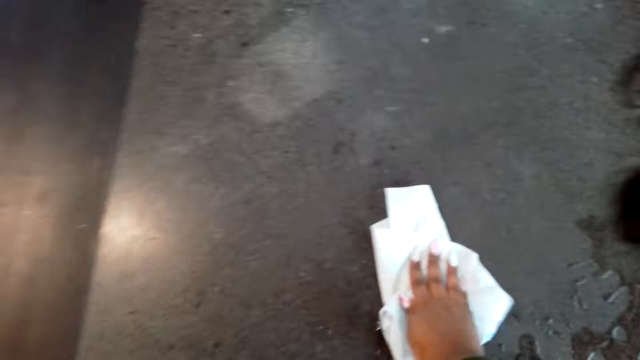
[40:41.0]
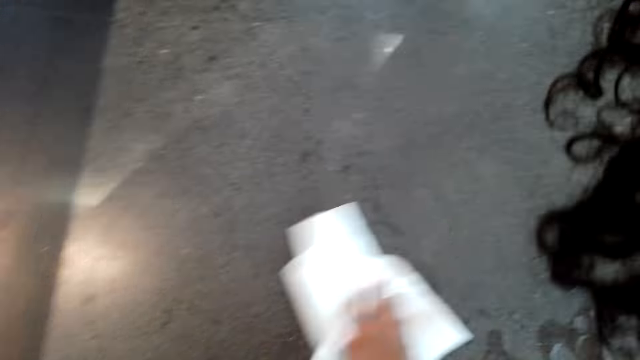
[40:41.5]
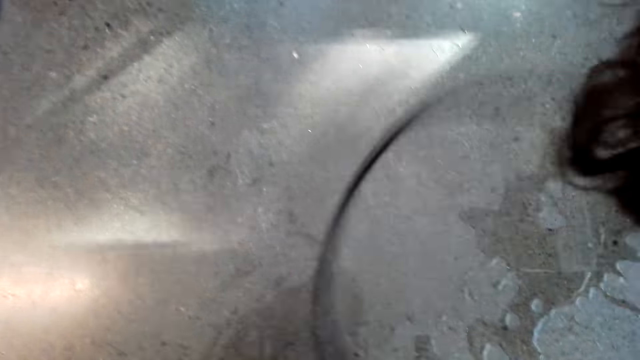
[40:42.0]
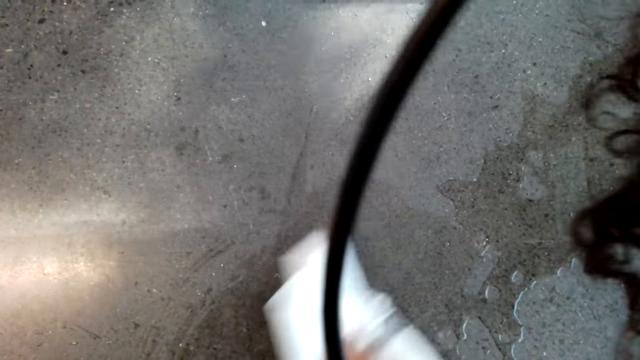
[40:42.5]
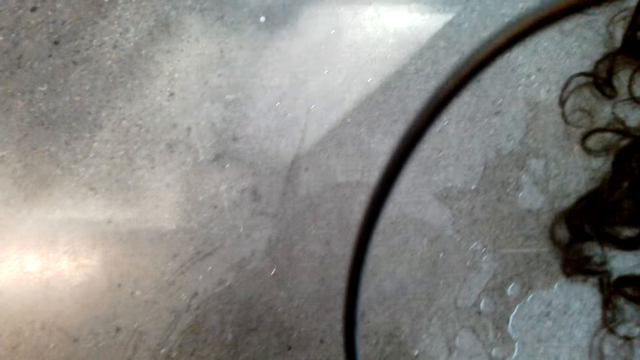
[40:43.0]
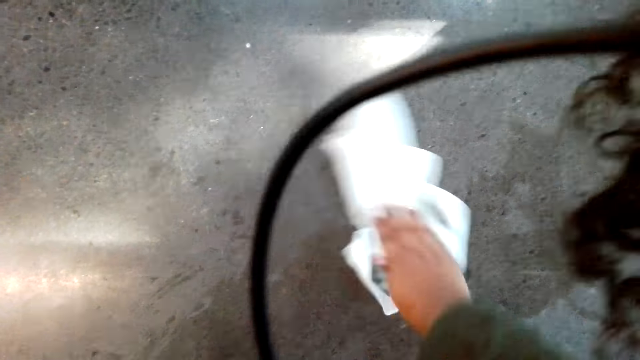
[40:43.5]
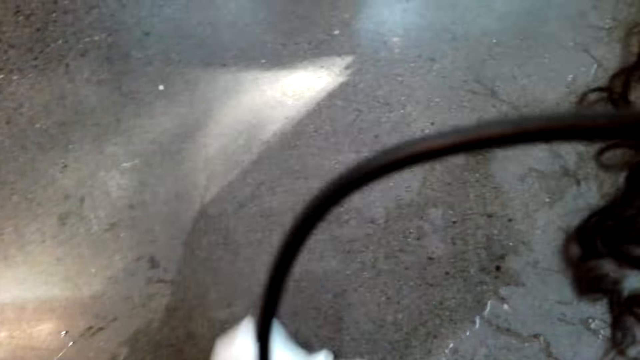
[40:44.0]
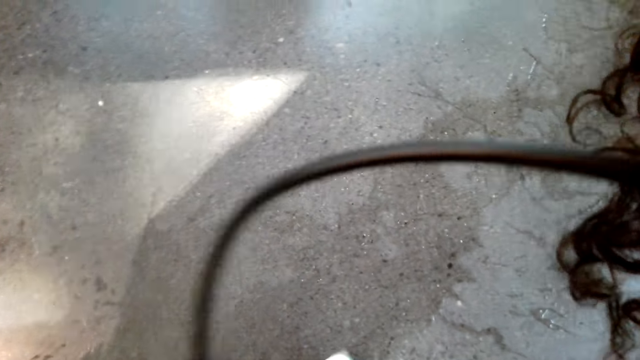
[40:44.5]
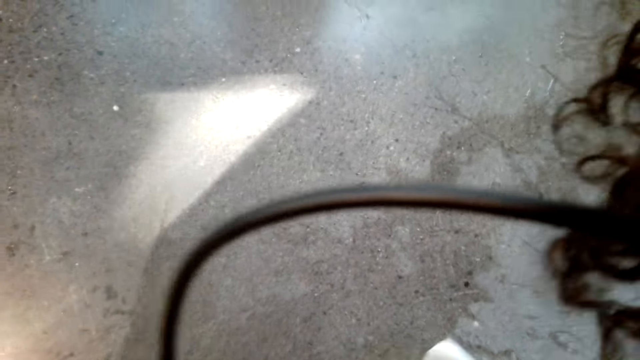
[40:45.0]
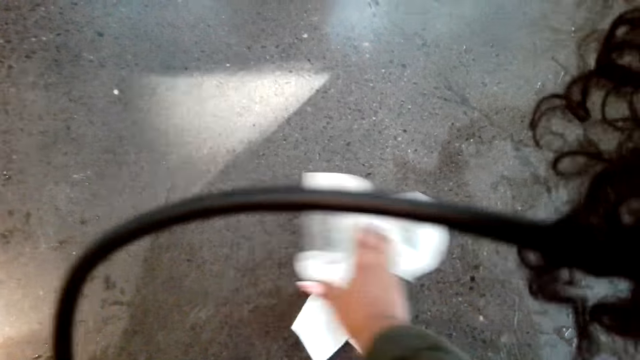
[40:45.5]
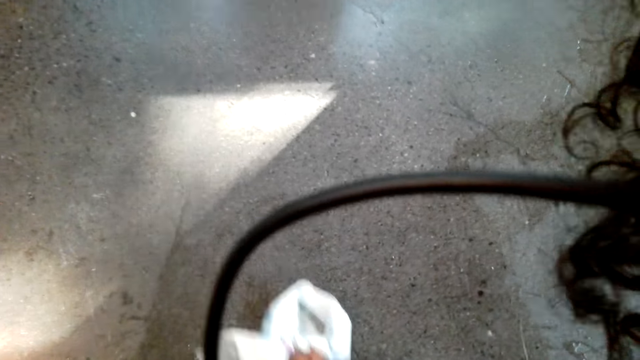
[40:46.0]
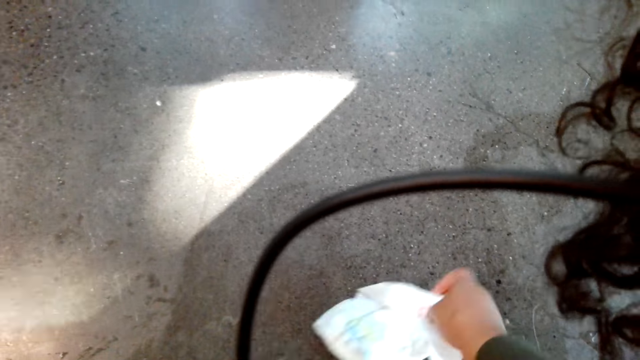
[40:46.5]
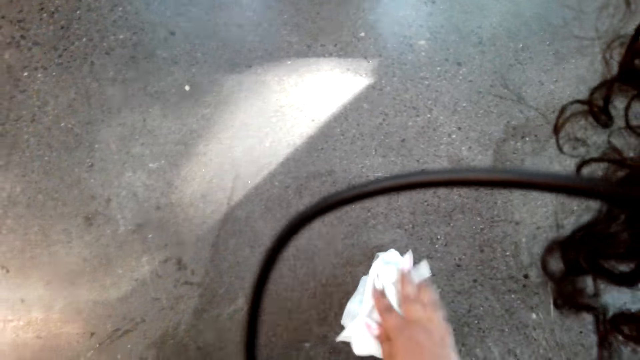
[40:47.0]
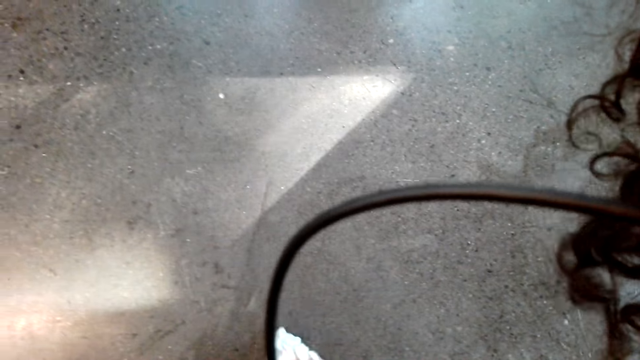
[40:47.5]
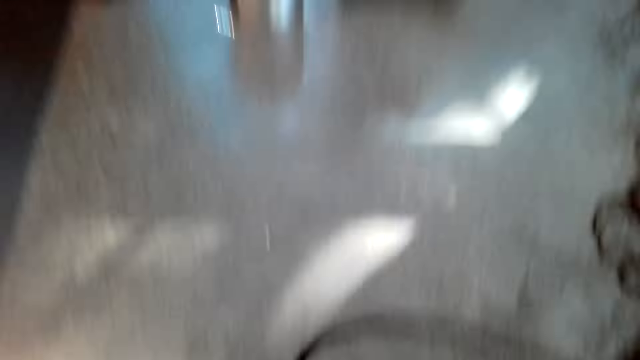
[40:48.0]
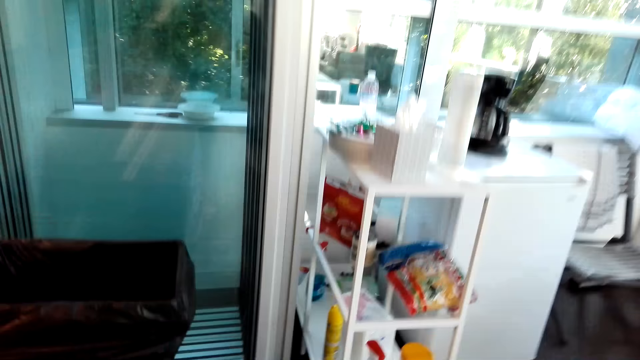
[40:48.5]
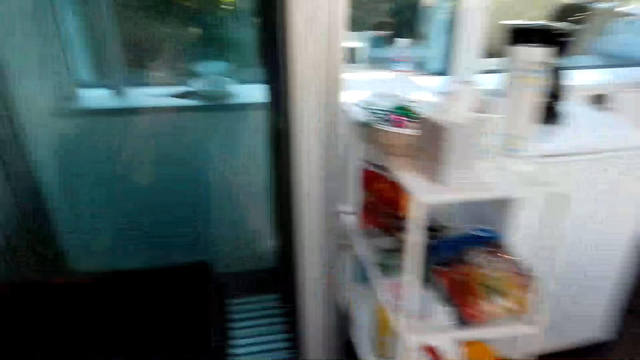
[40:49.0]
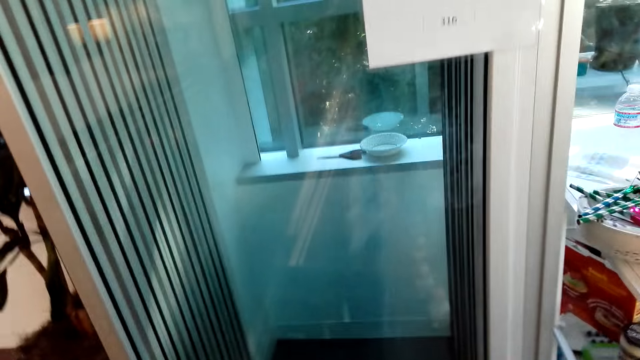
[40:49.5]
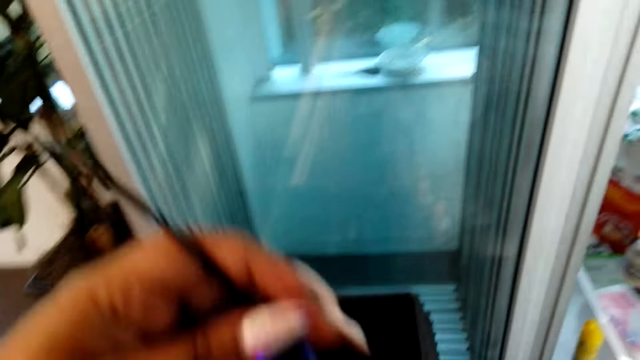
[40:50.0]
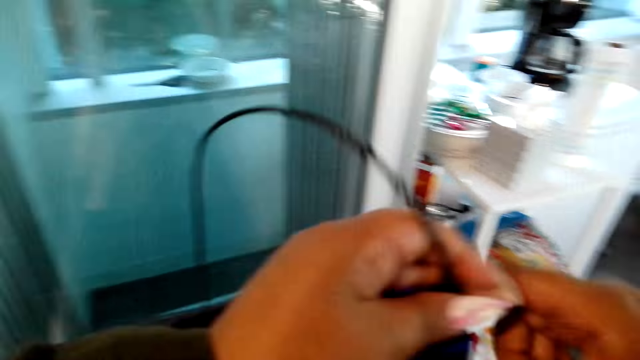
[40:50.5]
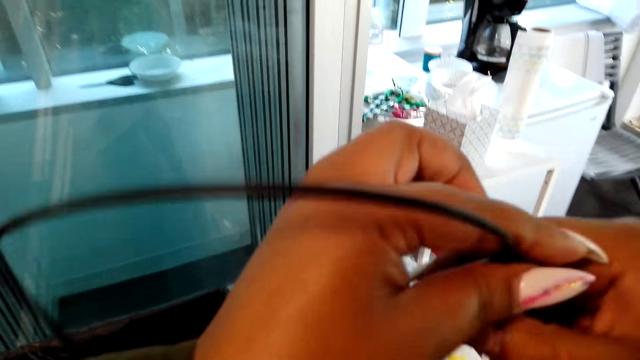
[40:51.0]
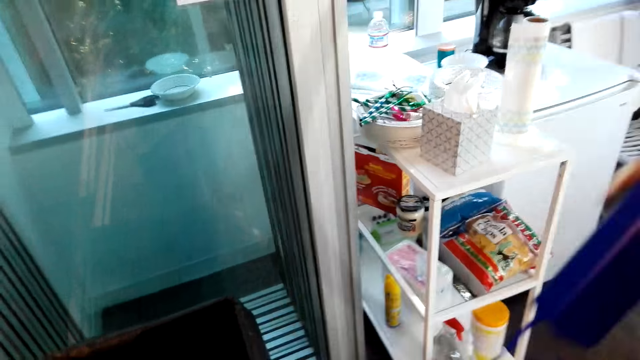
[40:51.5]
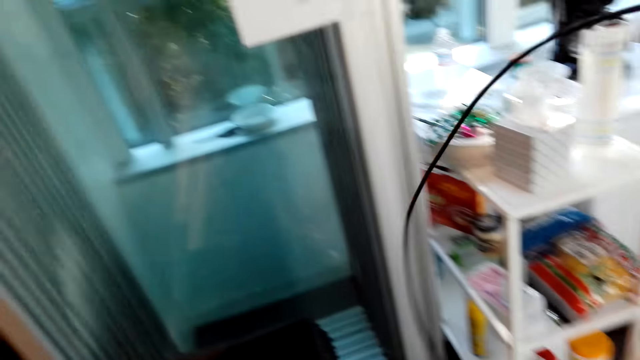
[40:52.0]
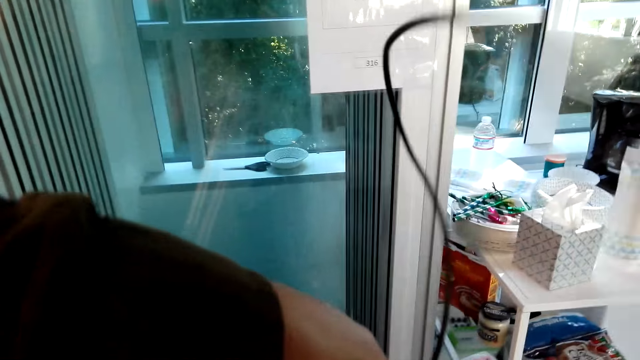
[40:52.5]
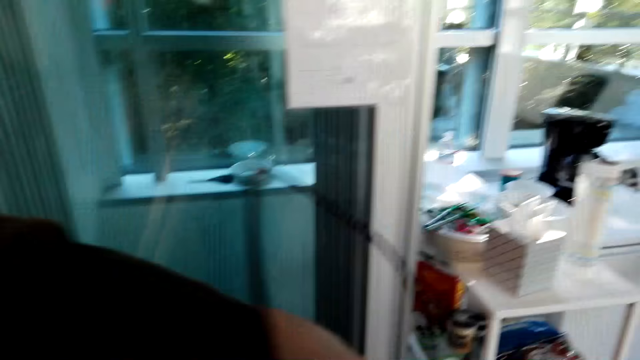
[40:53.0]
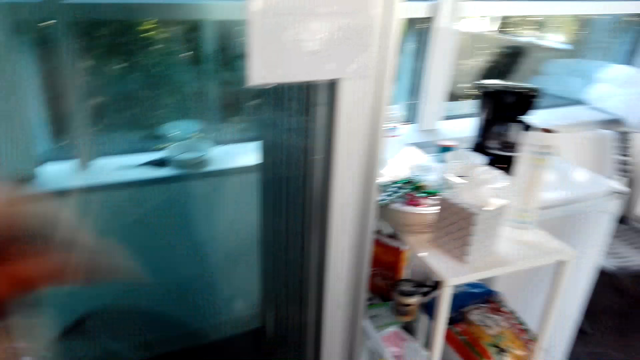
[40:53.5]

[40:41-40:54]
The camera wearer wipes the spillage. They walk in the room. They lift a hose pipe. They join cables.

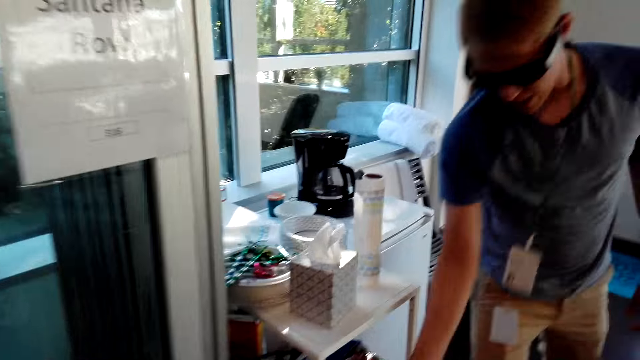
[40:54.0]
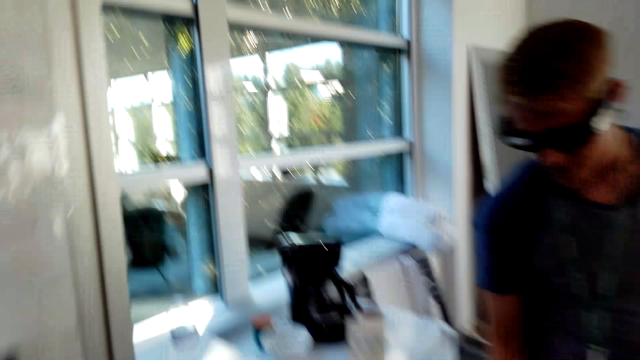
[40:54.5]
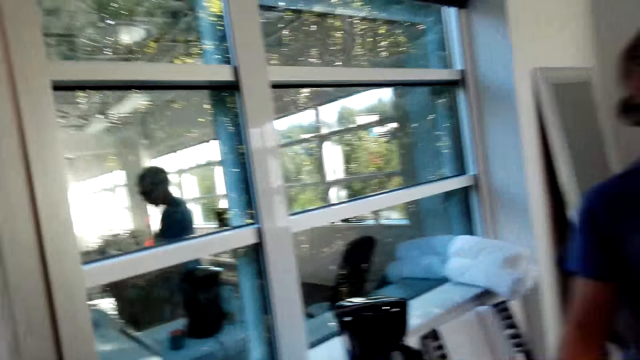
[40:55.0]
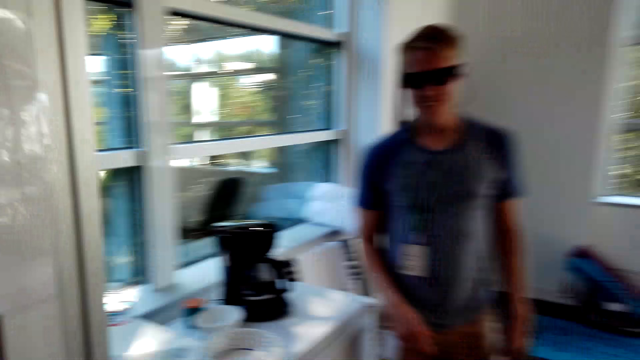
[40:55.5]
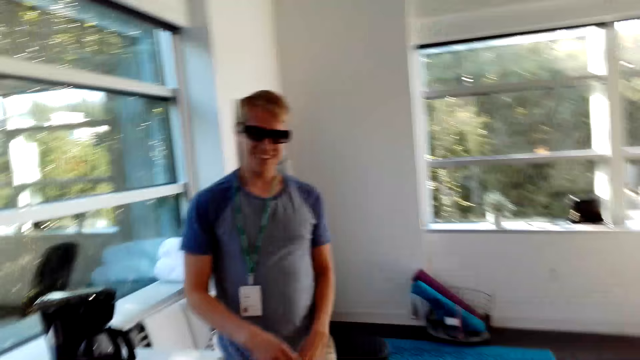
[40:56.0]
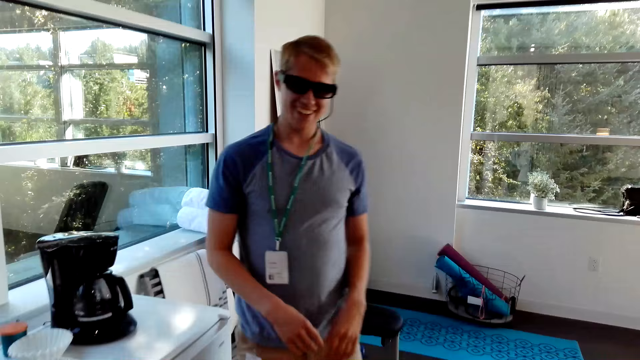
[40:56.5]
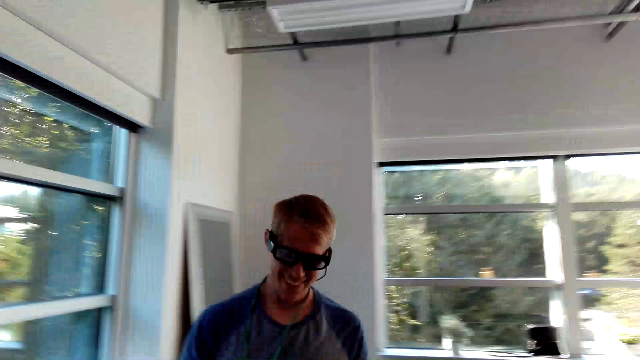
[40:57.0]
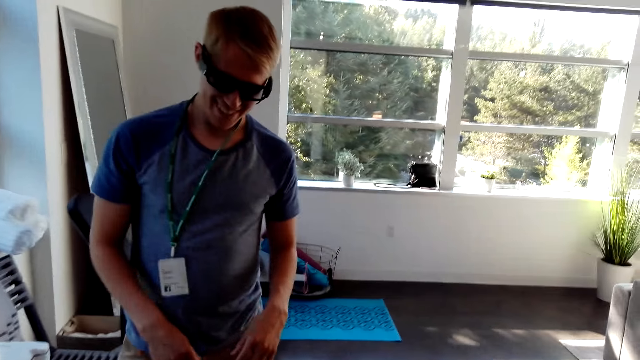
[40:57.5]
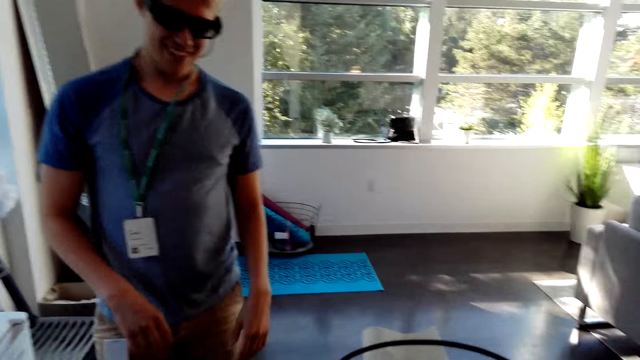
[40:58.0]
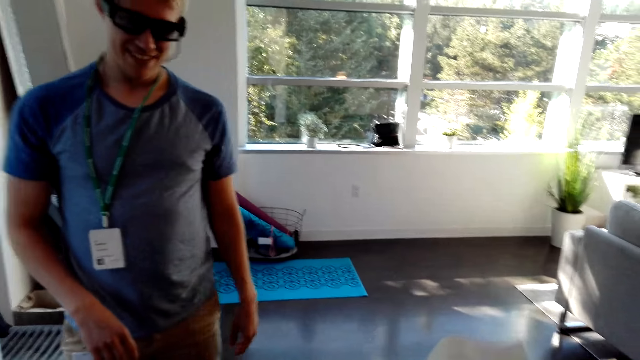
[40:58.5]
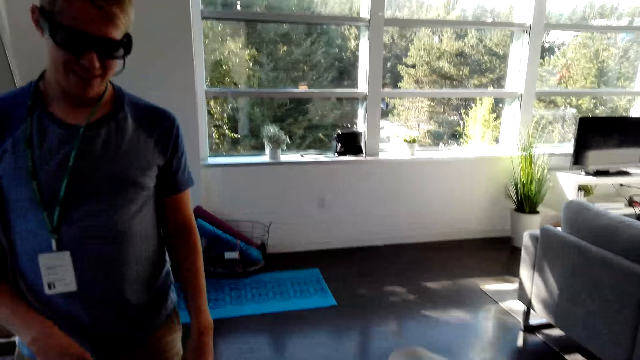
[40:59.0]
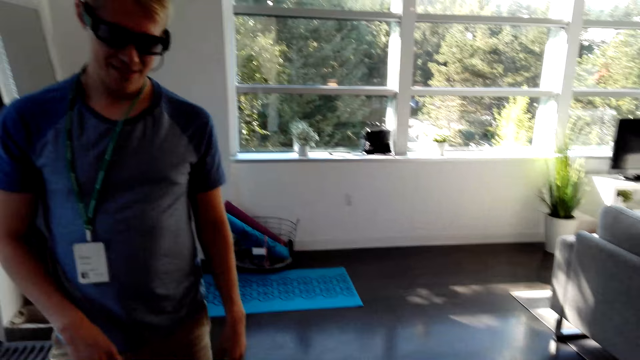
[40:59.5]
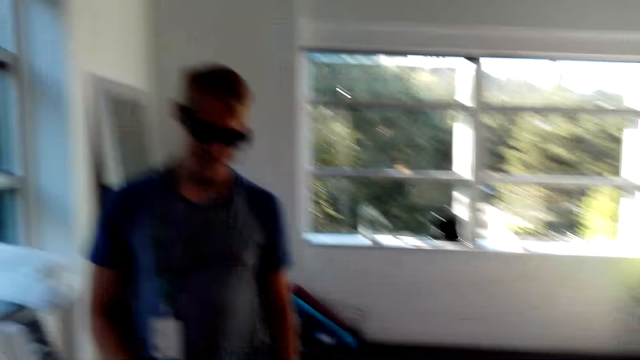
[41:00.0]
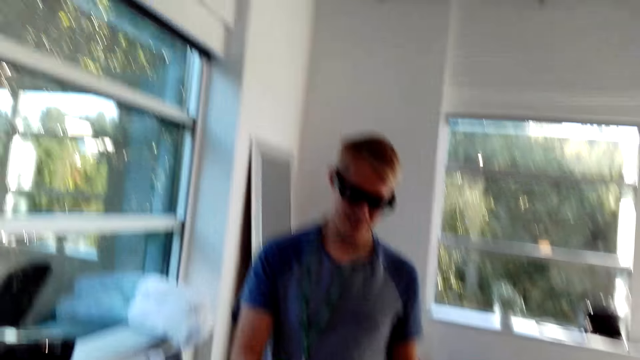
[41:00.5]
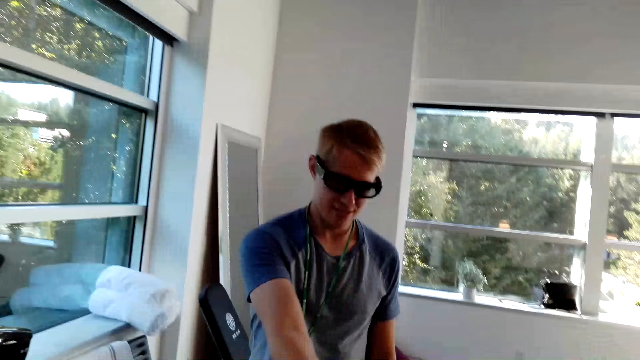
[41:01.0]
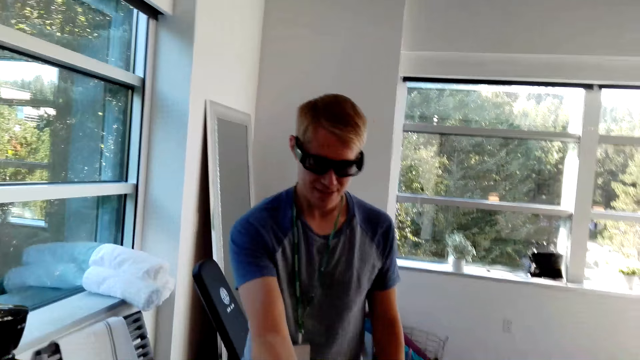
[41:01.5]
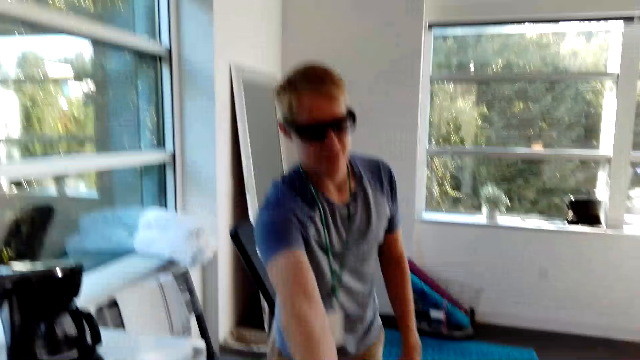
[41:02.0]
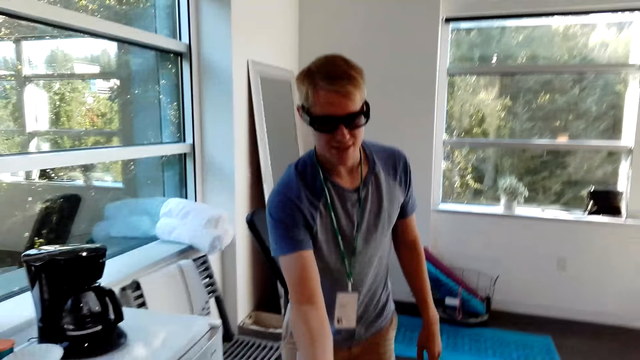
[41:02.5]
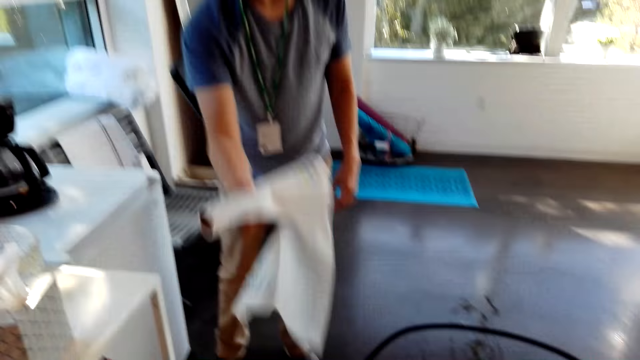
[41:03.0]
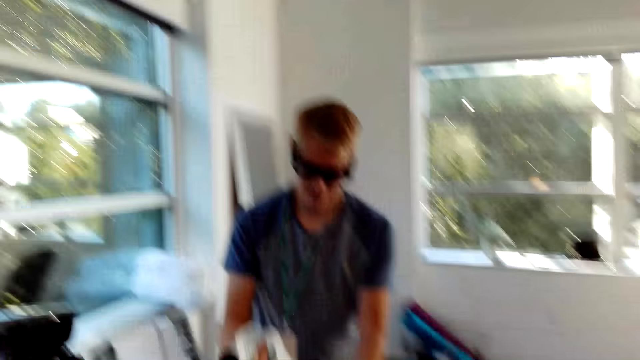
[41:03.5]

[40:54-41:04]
The camera wearer interacts with a man. They look around. They chat with the man. They give the man a kitchen towel. The man holds a disposable tissue.
